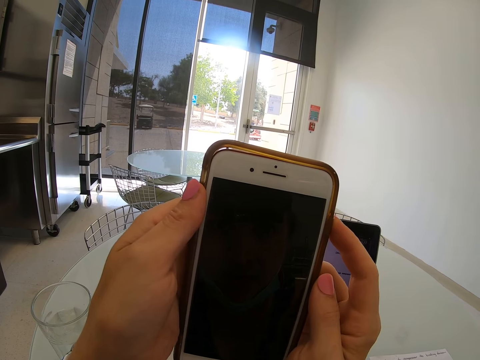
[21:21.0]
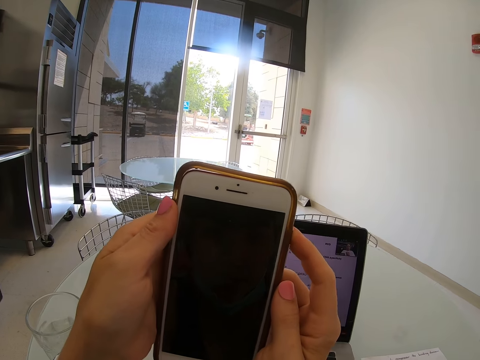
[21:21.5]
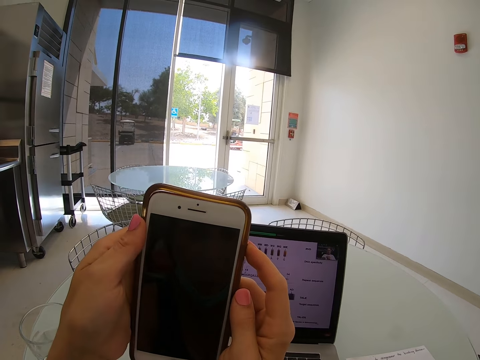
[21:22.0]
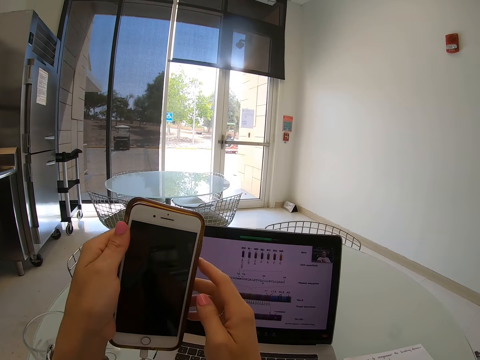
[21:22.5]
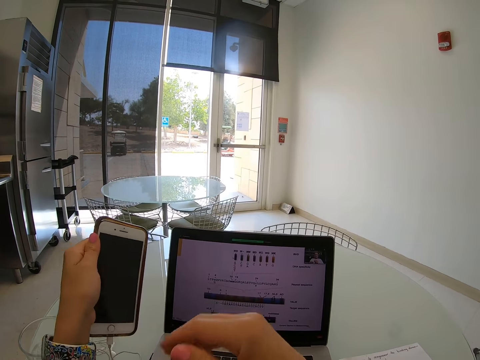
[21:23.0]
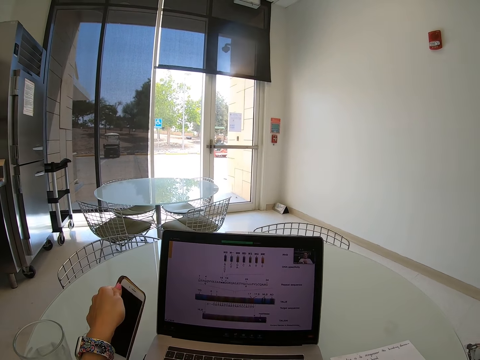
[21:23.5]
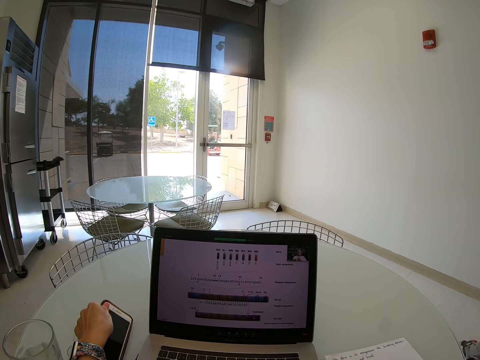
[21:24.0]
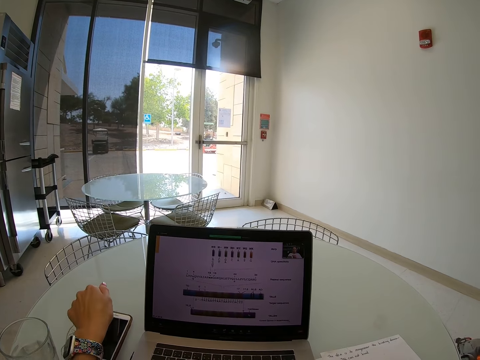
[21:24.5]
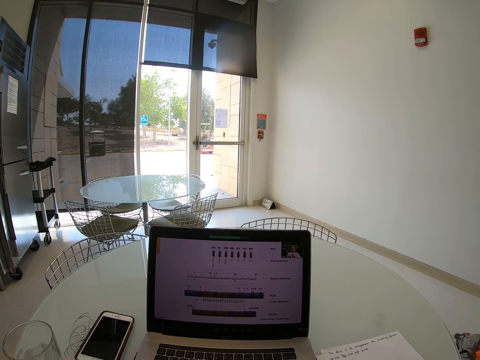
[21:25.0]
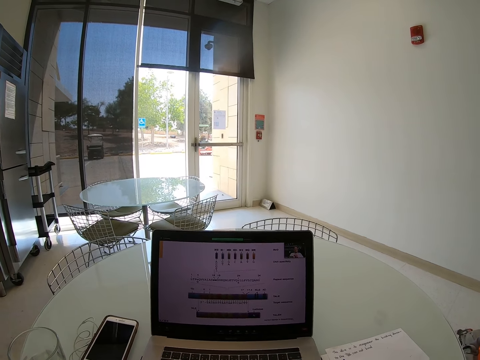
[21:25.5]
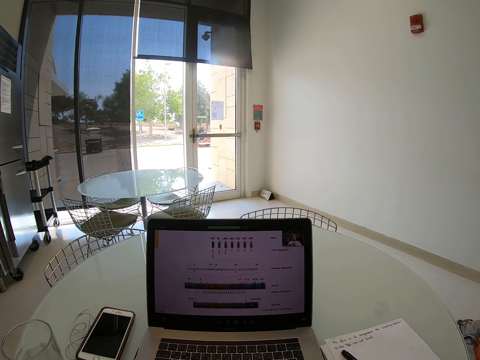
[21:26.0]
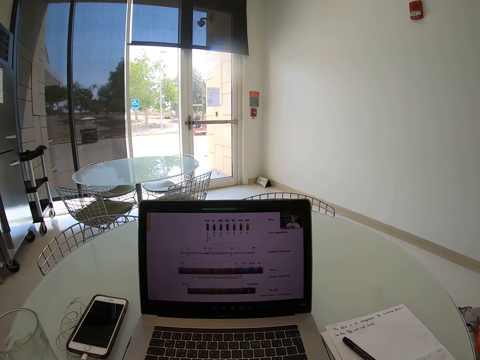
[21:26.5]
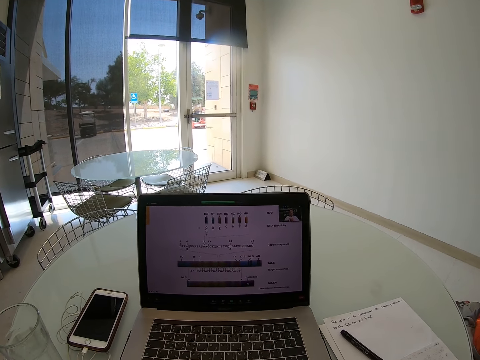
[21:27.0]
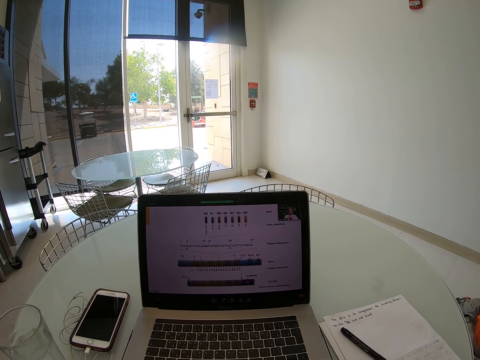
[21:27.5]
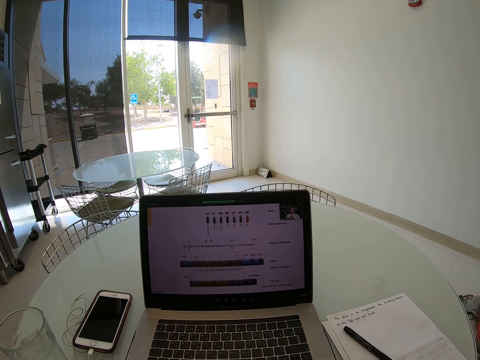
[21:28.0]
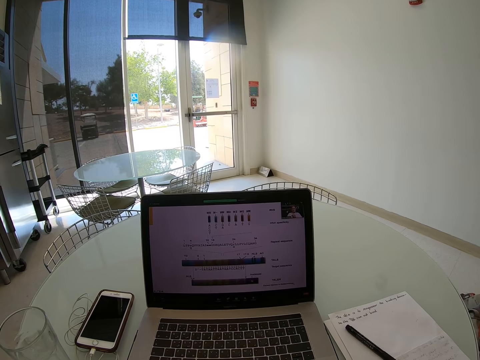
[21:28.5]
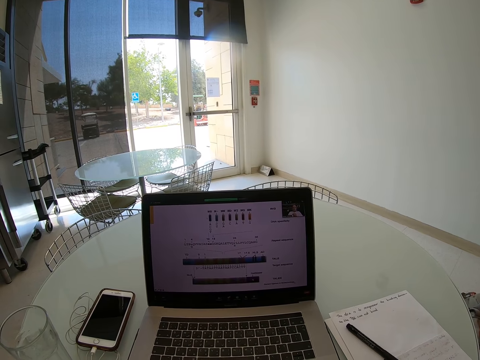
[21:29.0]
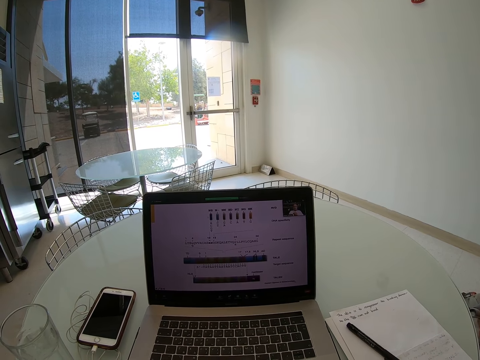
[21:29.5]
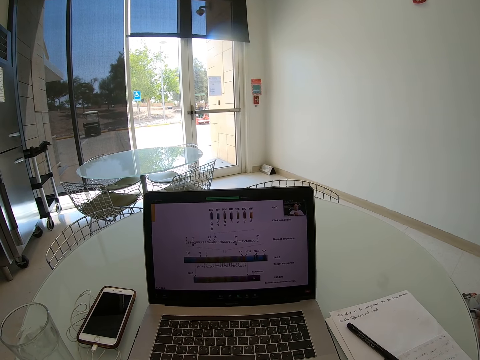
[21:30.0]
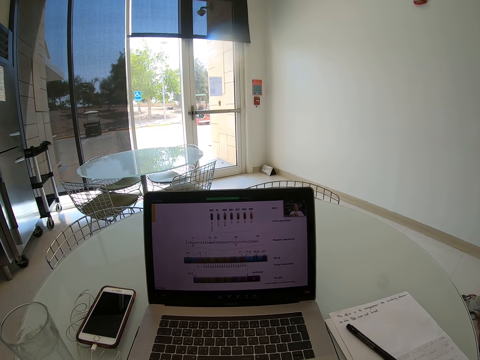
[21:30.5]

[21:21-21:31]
The camera wearer puts his phone on the table. He sits on the chair on the floor.

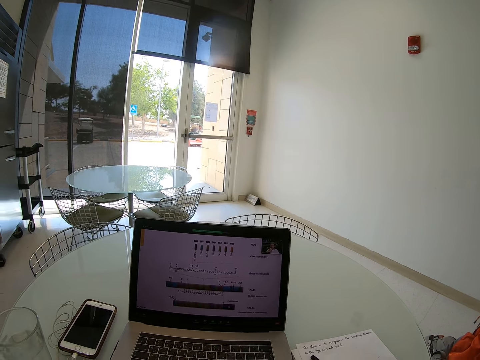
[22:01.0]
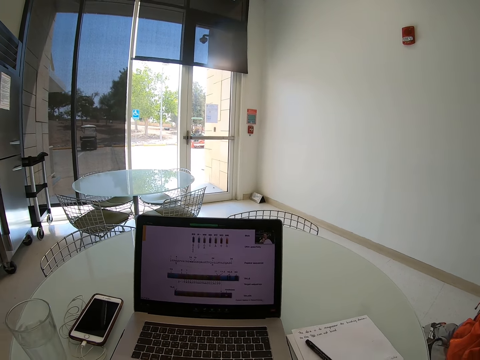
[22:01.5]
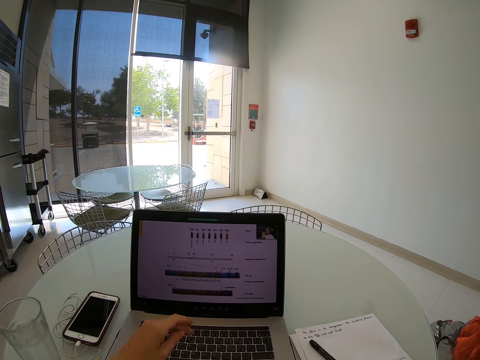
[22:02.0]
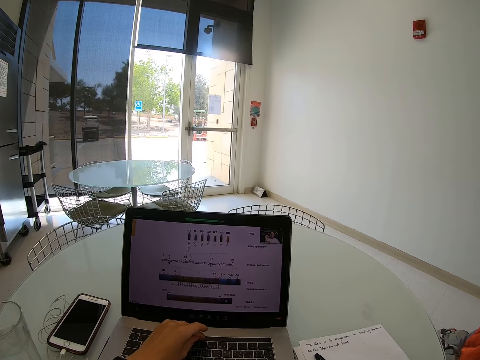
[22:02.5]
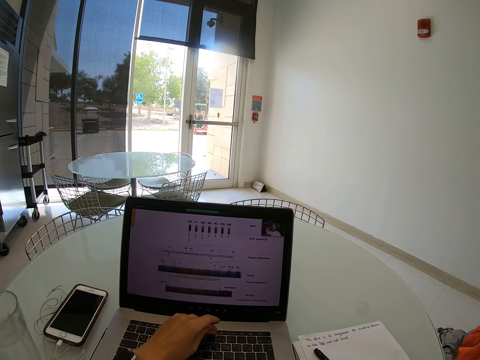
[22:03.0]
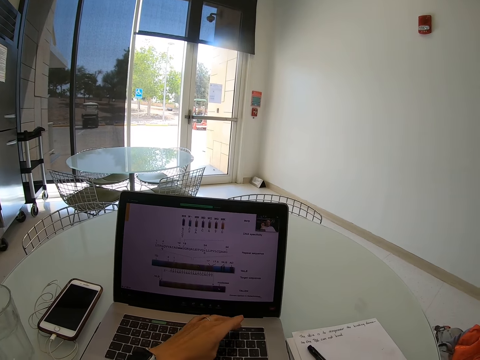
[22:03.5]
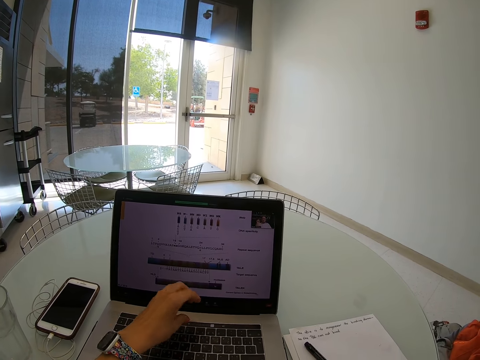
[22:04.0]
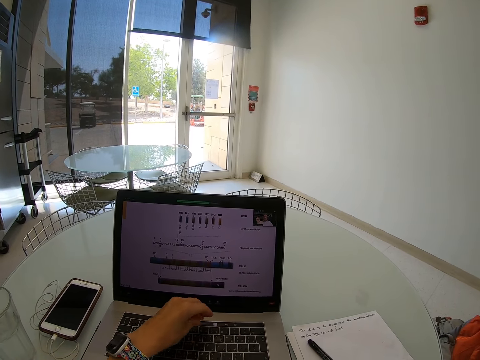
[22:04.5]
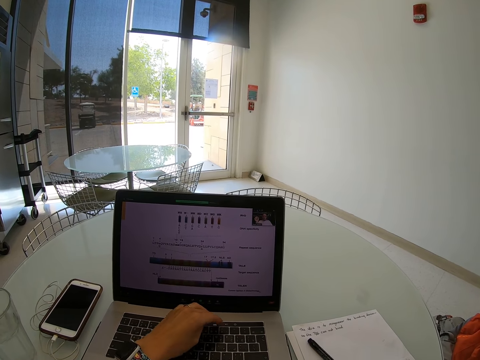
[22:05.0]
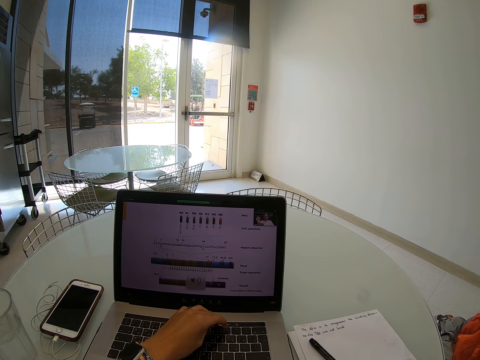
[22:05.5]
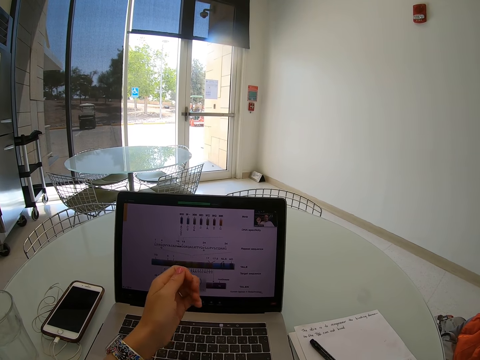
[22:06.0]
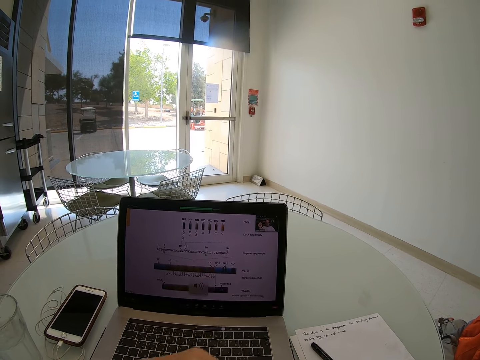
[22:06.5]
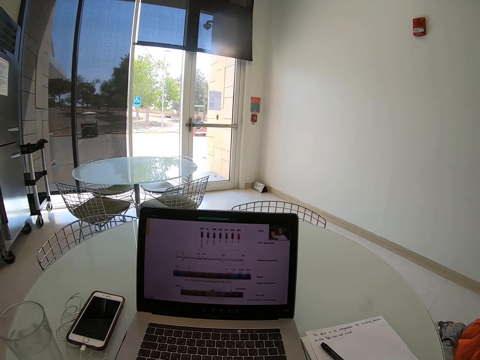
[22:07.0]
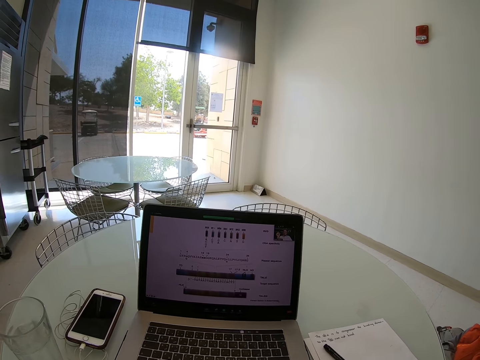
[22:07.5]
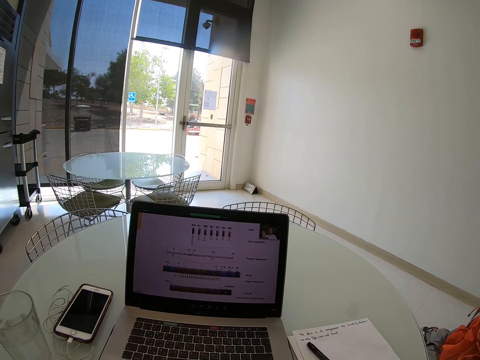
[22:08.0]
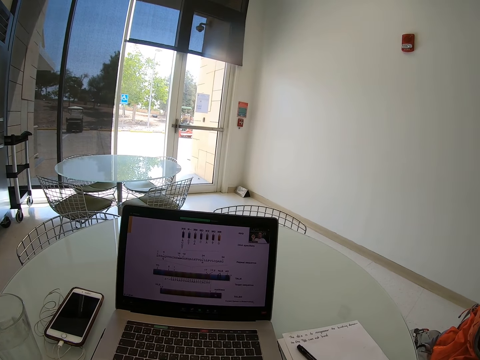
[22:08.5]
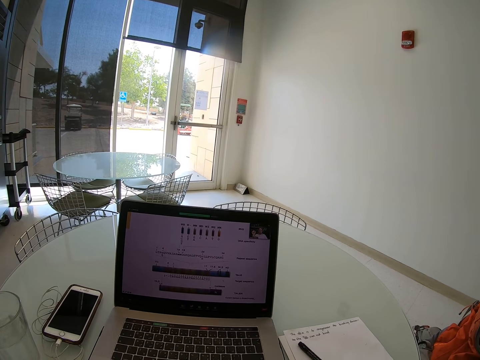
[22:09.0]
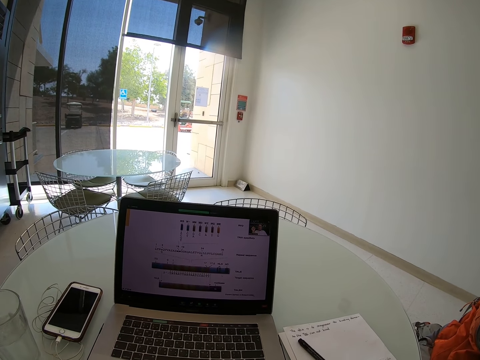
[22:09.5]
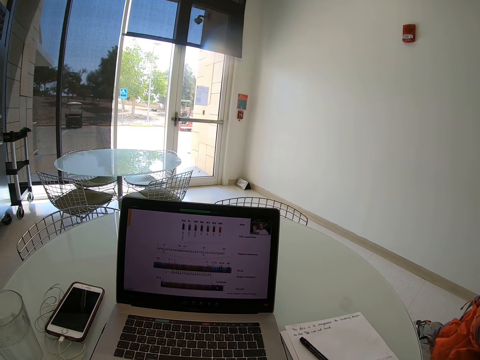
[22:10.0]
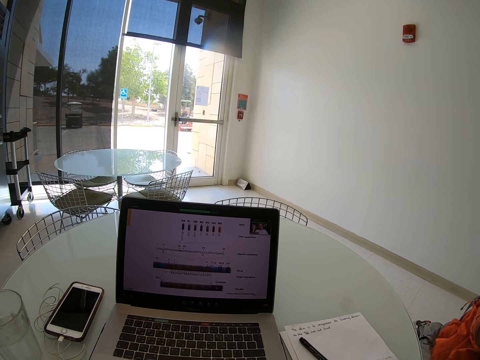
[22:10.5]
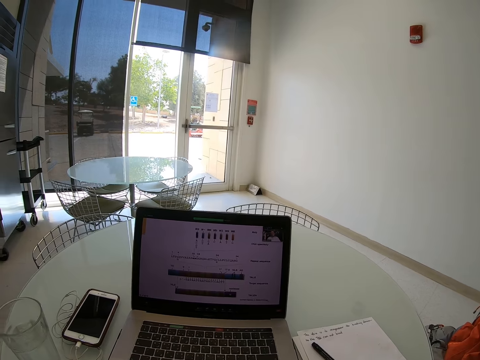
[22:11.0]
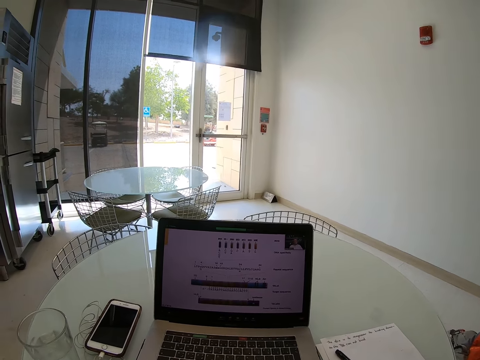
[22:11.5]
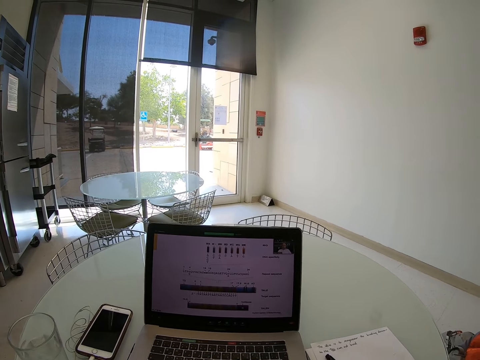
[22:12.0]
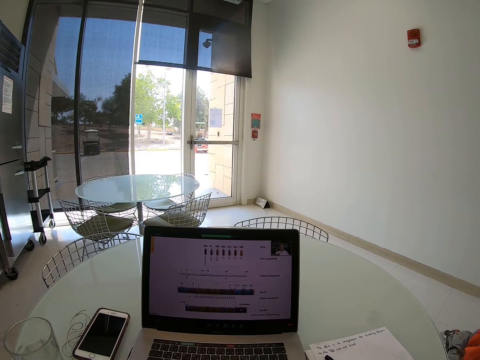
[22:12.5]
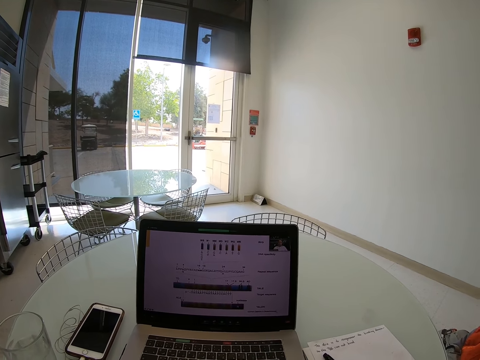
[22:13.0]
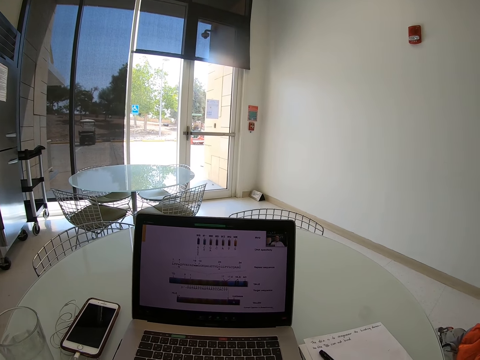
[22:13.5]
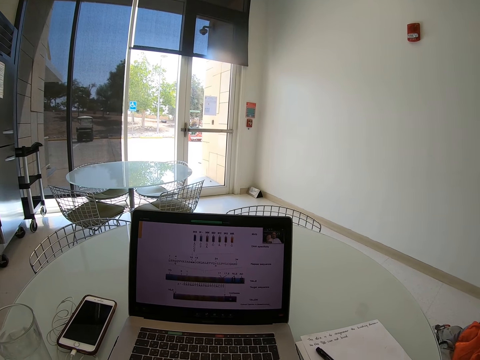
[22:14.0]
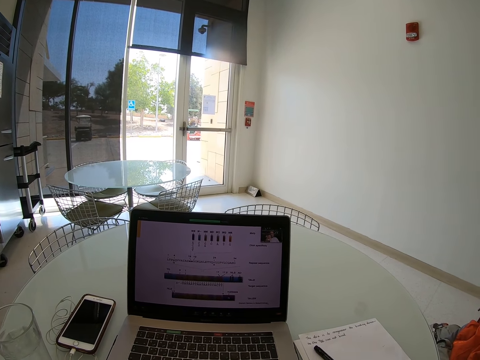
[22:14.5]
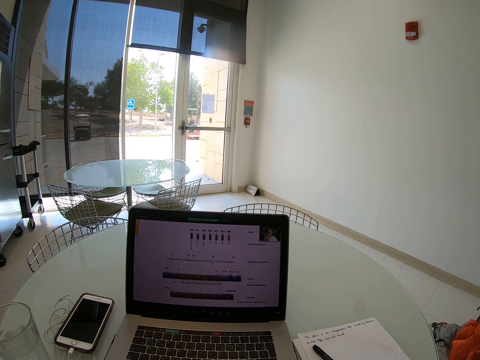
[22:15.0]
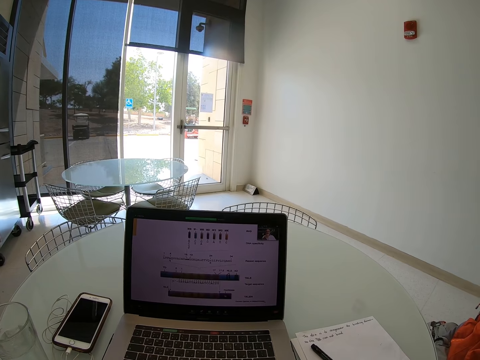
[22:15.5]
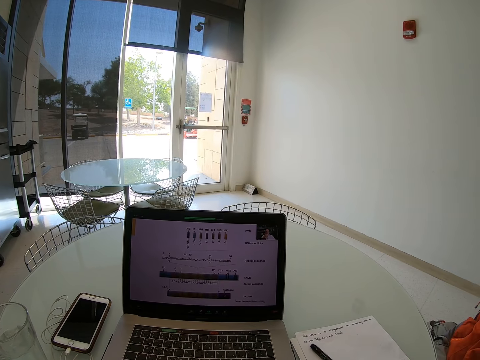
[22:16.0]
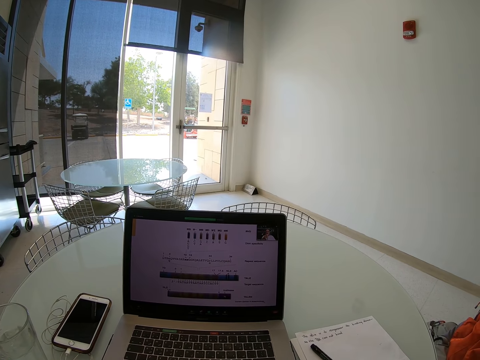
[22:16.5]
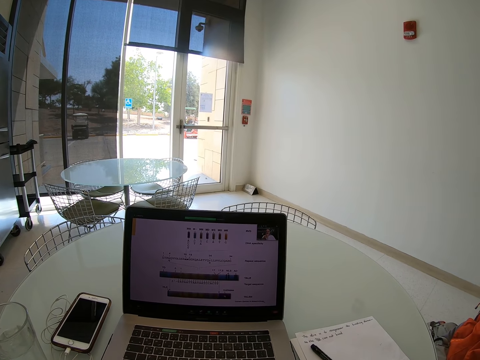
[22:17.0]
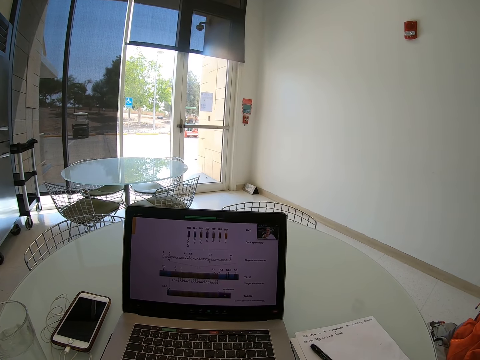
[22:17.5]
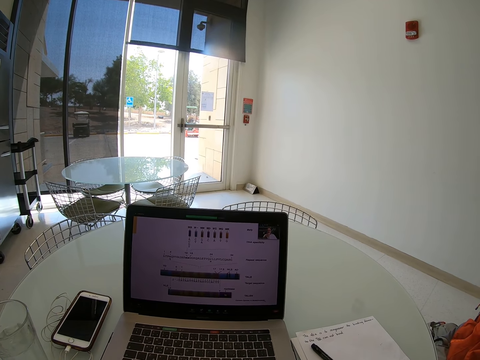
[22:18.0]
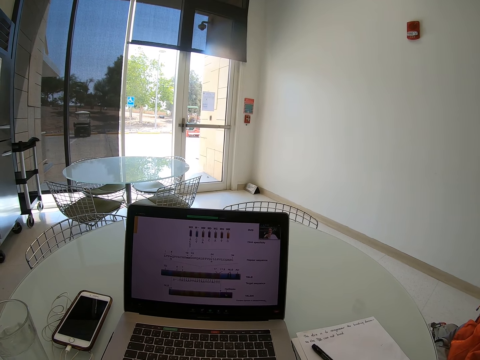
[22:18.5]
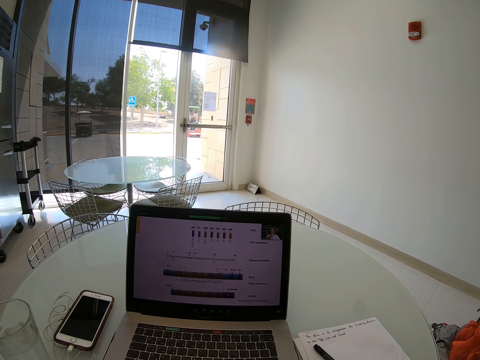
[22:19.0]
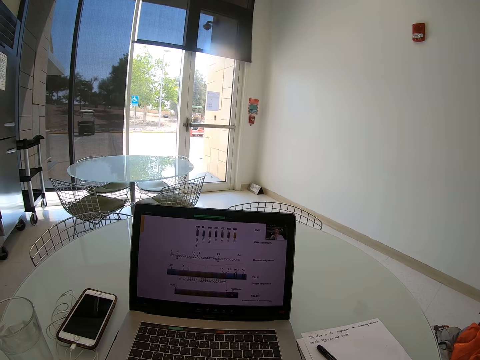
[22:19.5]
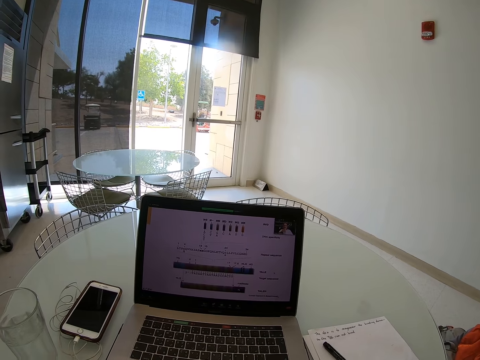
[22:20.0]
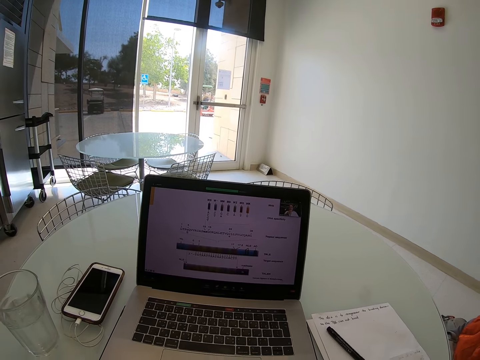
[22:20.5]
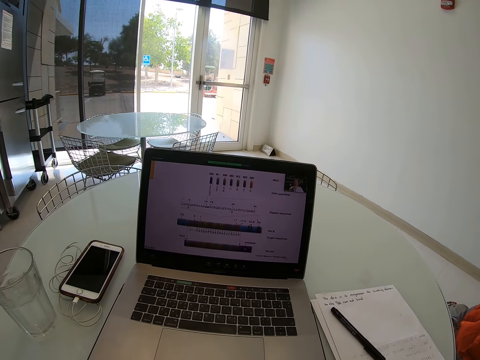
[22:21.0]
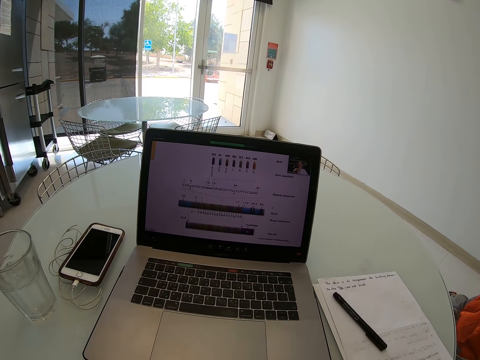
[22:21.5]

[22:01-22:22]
The camera wearer presses the keyboard buttons on the laptop with his left hand. He sits on the chair on the floor.
